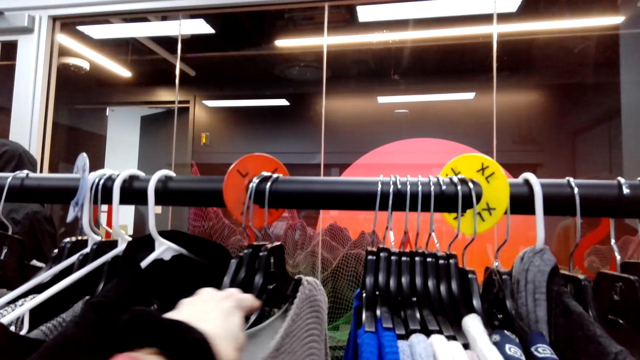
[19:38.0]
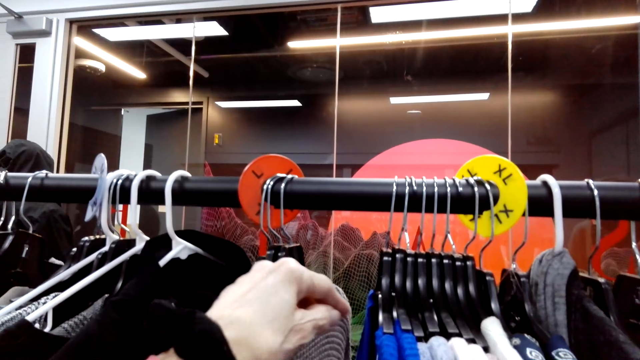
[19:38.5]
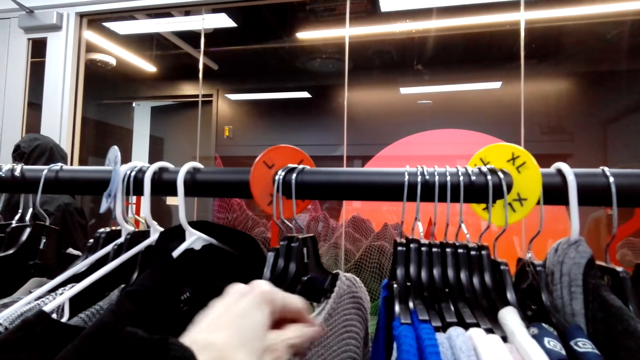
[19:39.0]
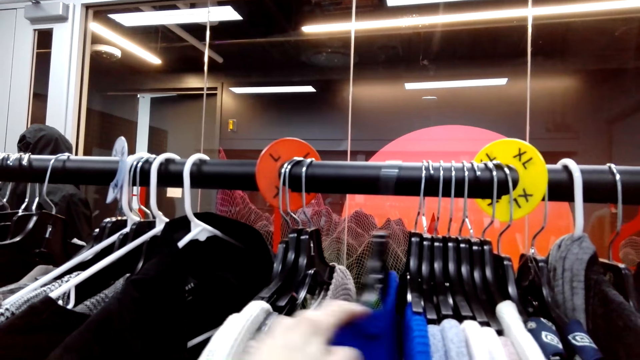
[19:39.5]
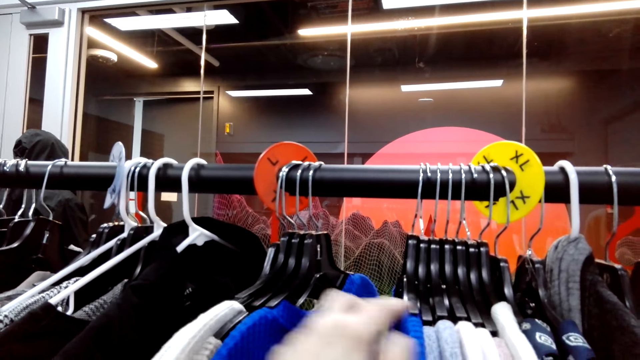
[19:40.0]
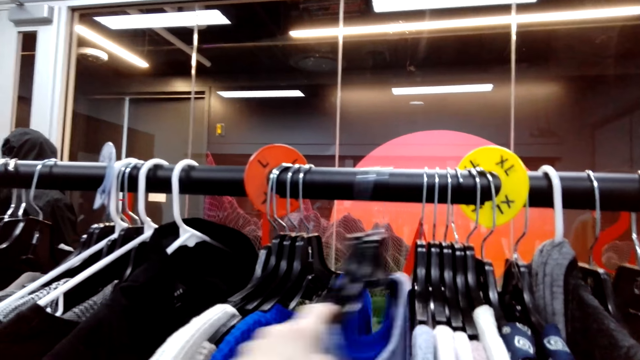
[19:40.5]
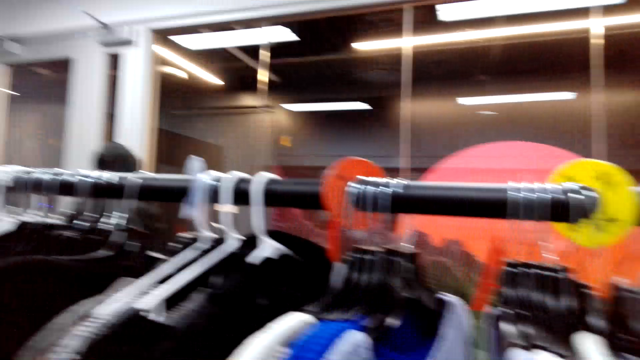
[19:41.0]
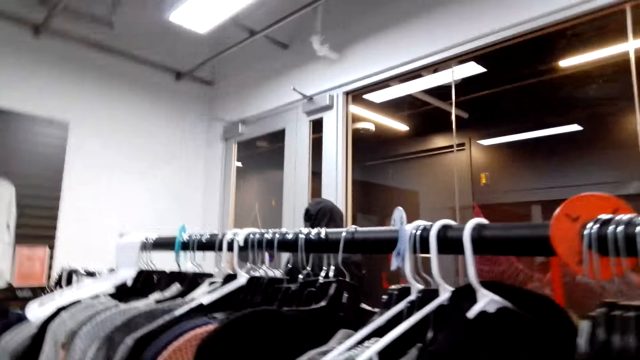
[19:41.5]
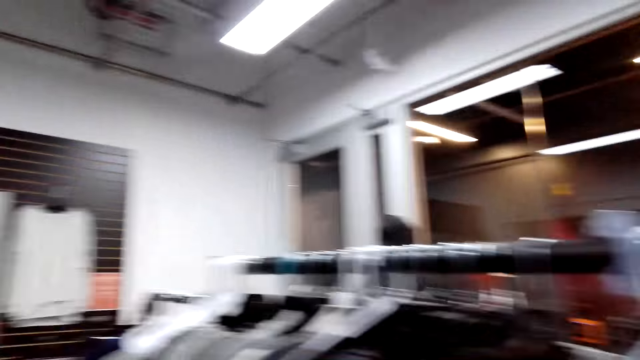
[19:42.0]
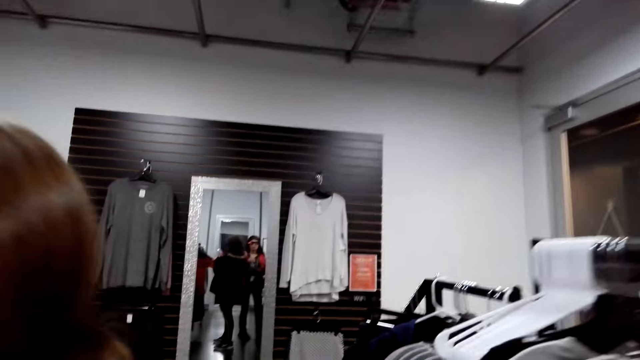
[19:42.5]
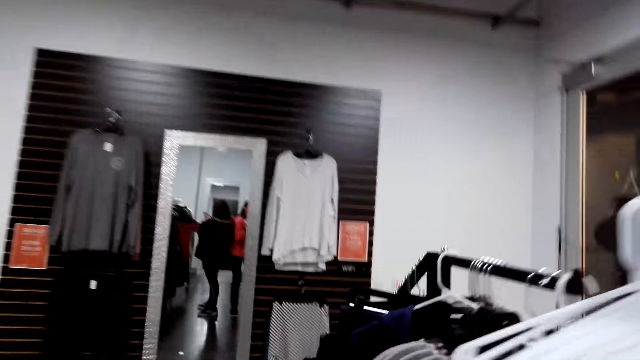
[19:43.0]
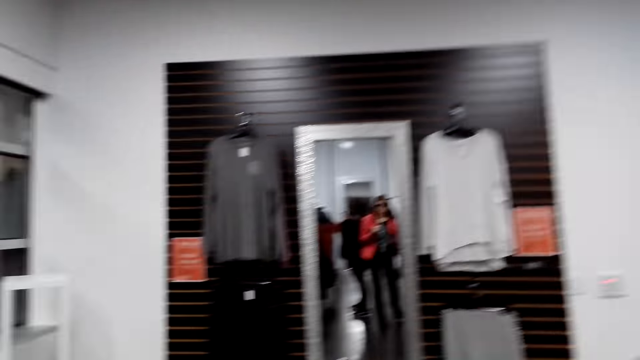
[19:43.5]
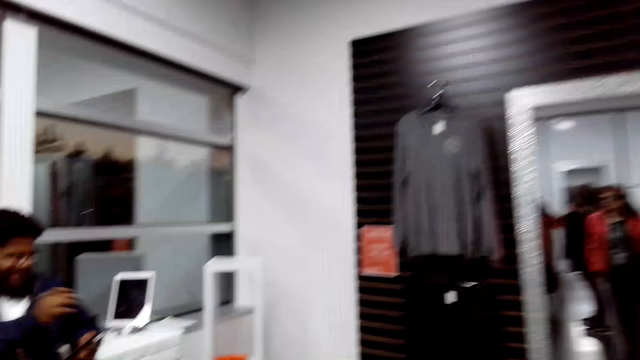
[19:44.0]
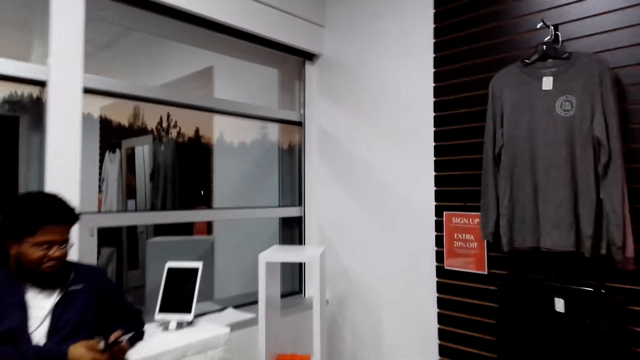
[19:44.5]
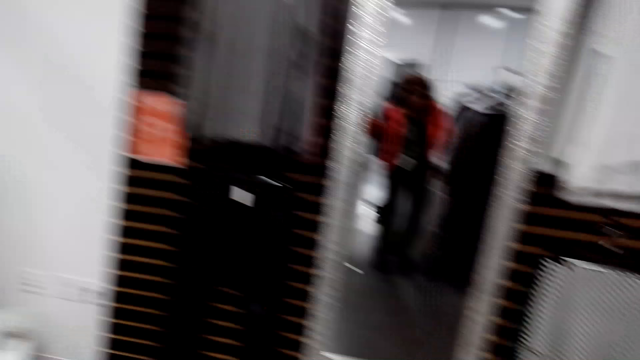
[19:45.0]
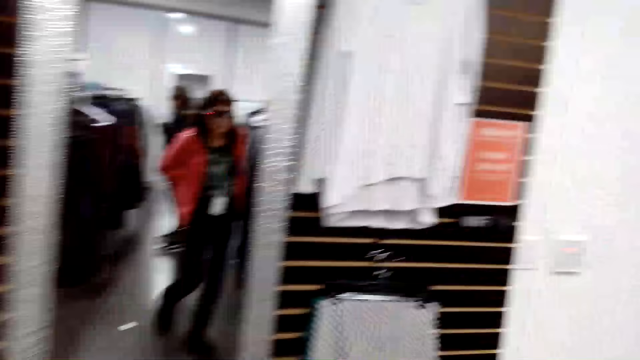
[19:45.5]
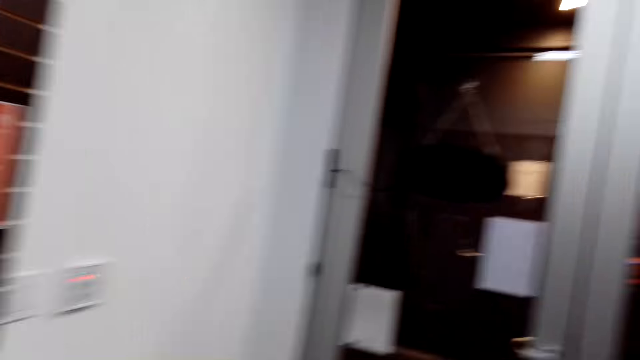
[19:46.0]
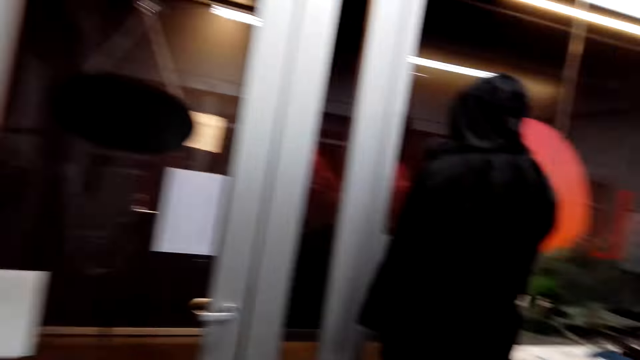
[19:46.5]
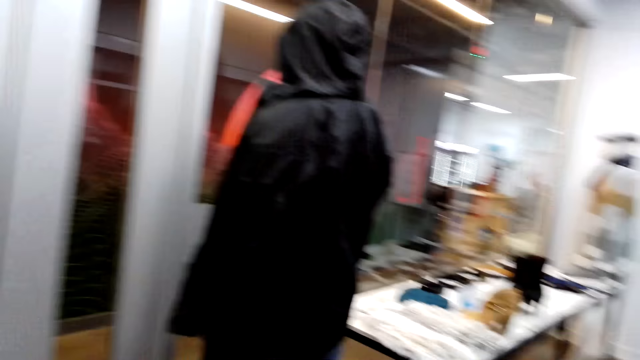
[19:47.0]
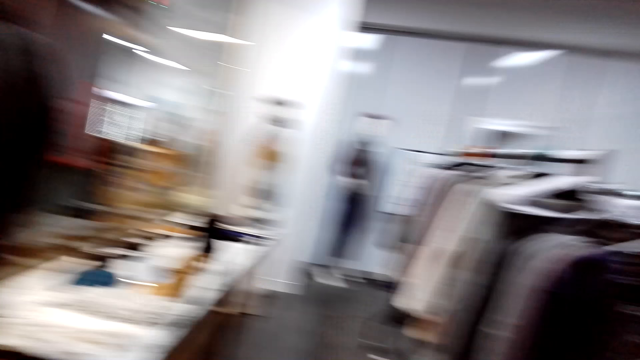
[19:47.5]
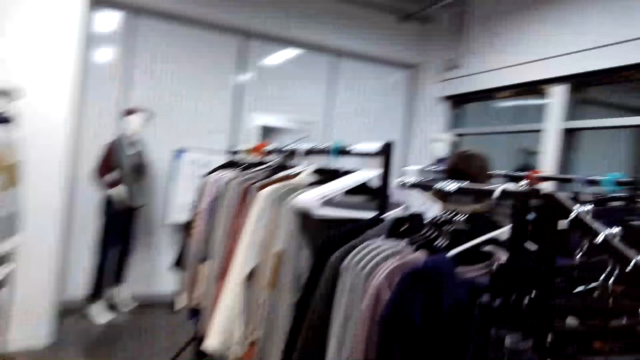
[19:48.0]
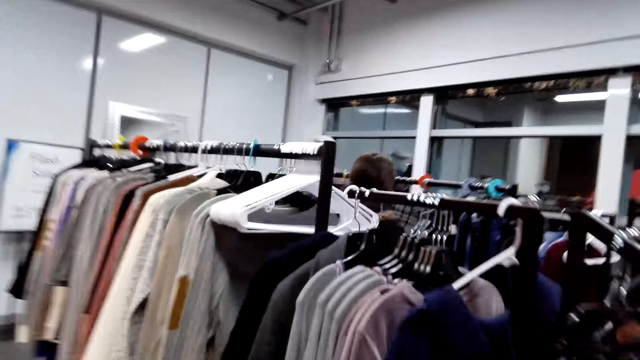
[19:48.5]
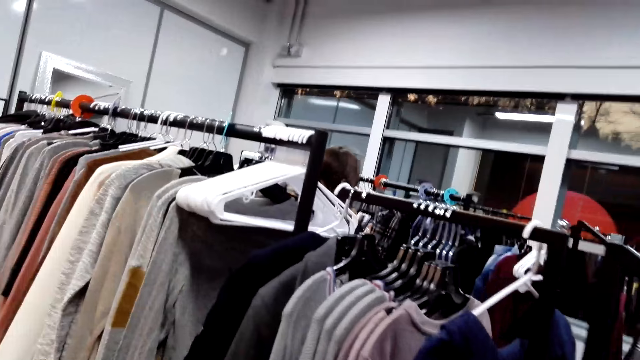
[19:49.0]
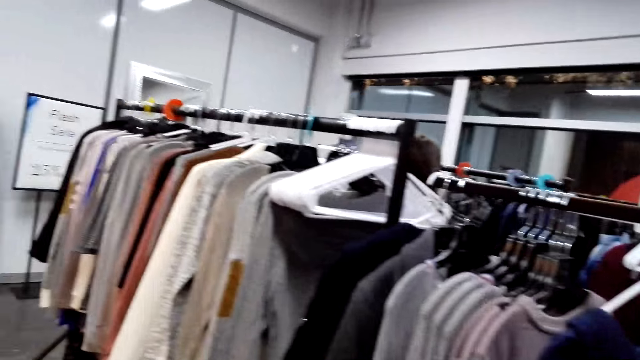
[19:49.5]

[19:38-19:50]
A person talks in the store. The camera wearer talks in the store and walks in the store. A person looks at the clothes on the rack. A man uses the phone and talks in the store.

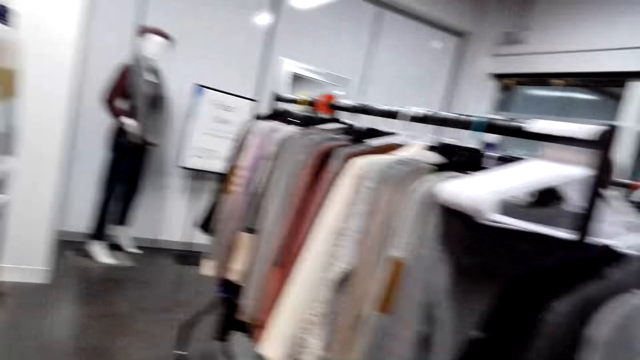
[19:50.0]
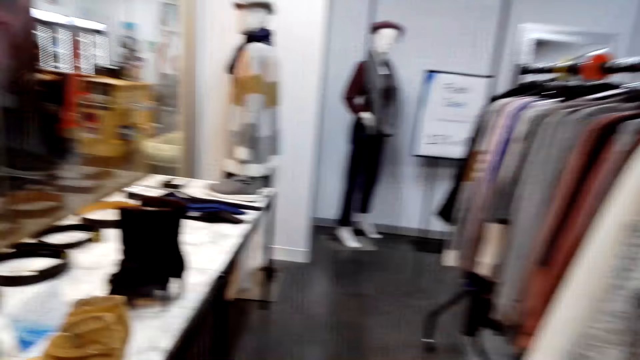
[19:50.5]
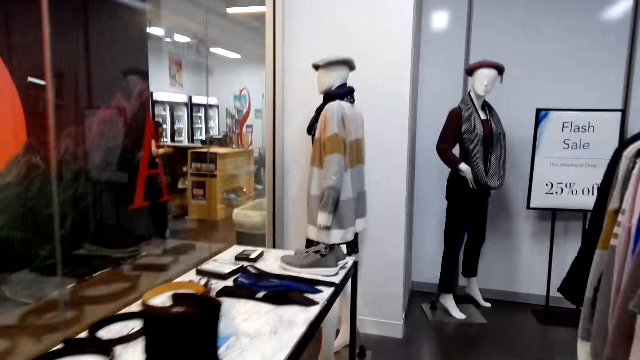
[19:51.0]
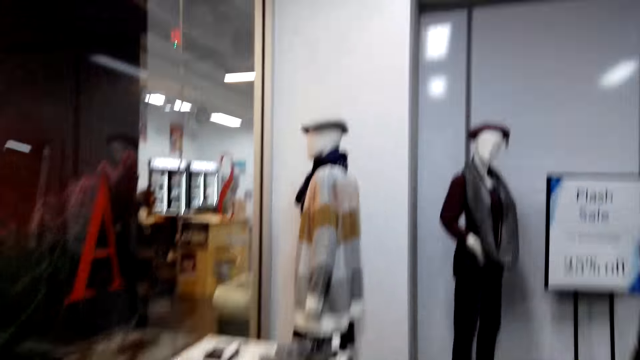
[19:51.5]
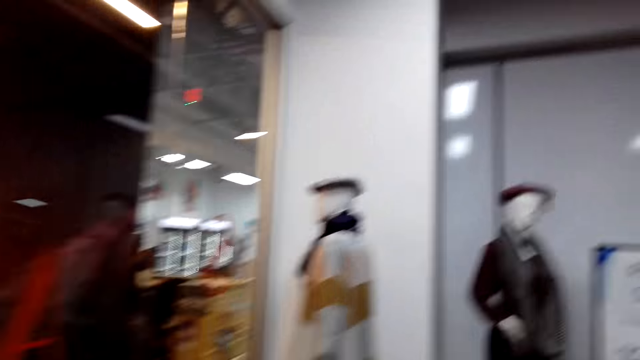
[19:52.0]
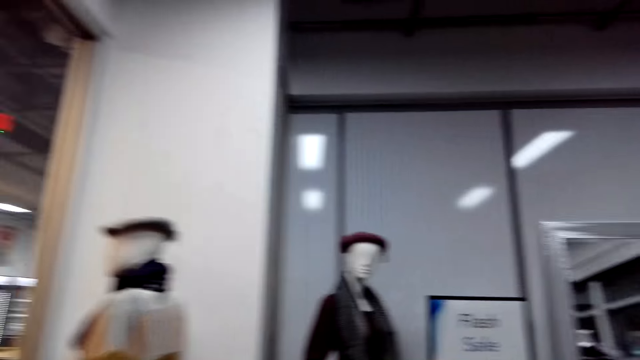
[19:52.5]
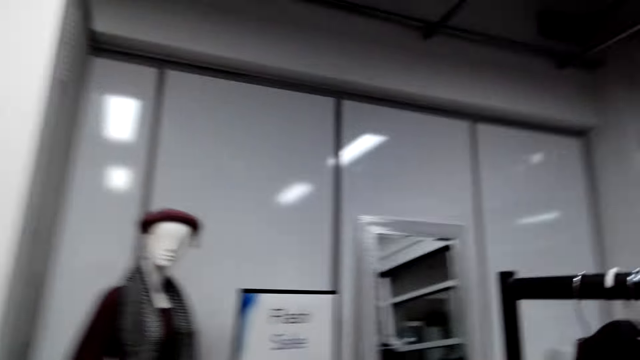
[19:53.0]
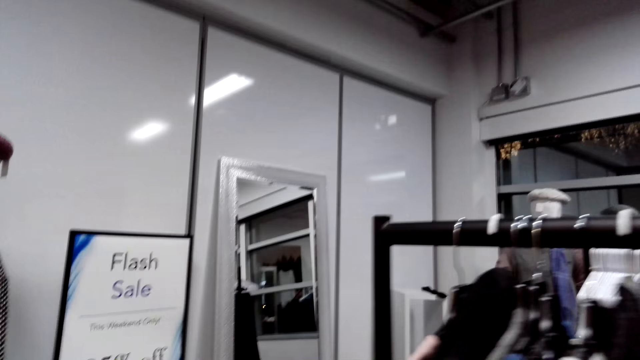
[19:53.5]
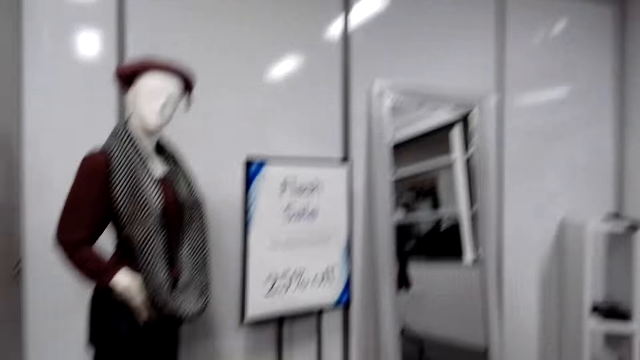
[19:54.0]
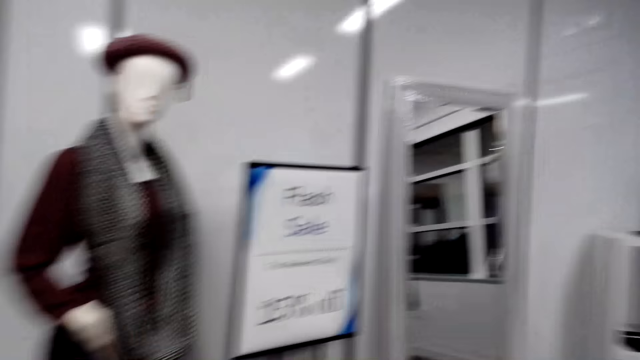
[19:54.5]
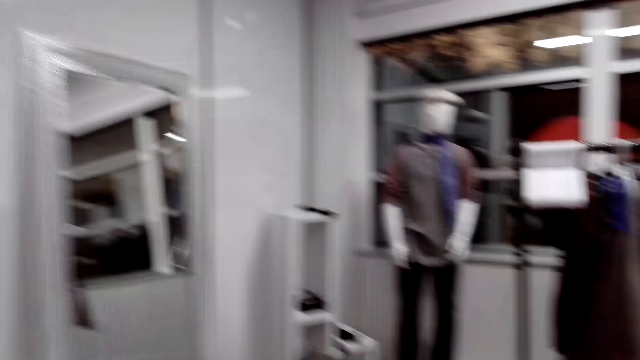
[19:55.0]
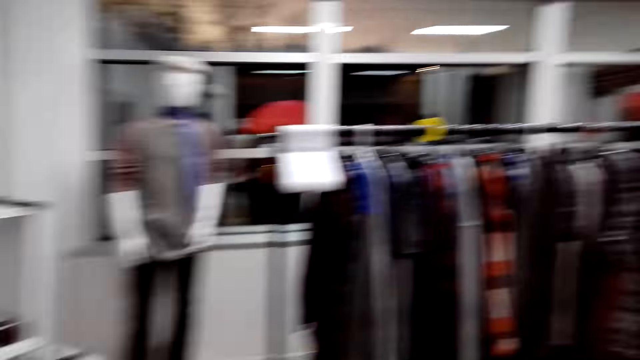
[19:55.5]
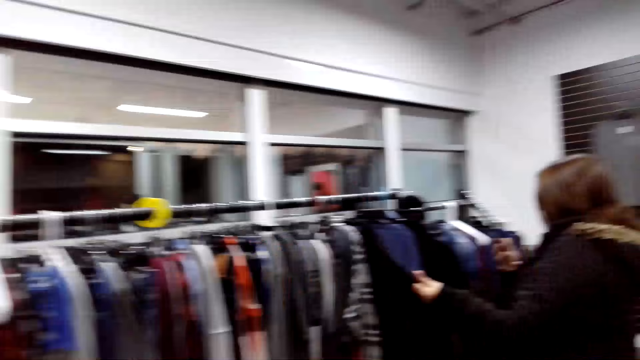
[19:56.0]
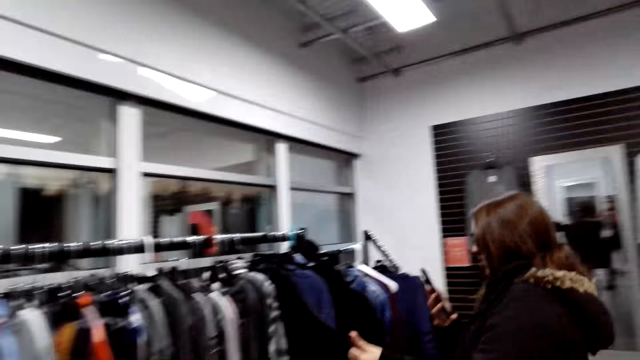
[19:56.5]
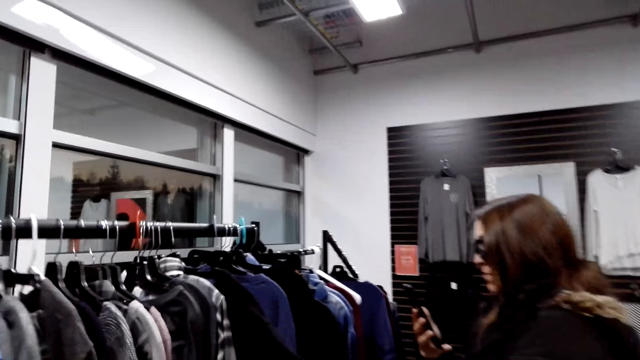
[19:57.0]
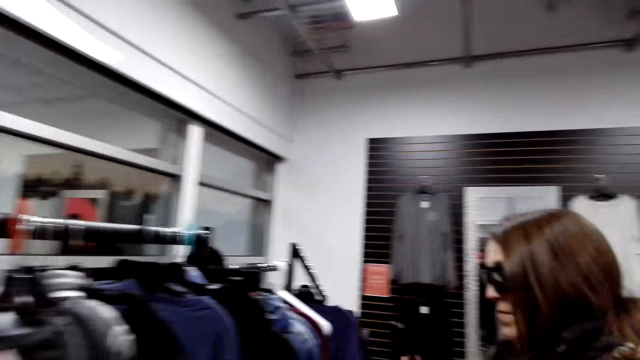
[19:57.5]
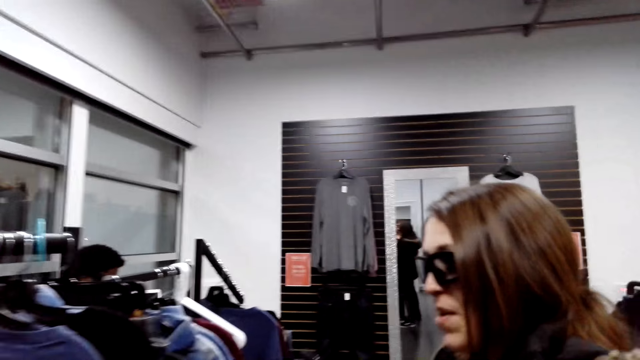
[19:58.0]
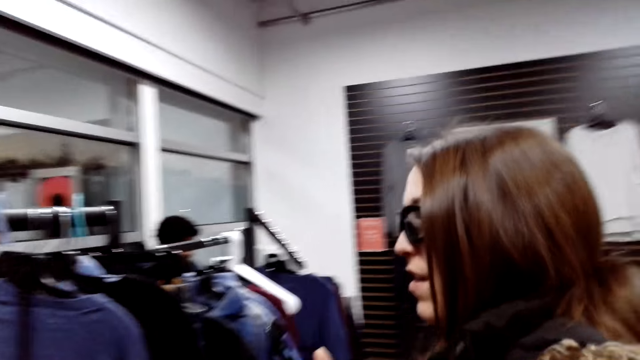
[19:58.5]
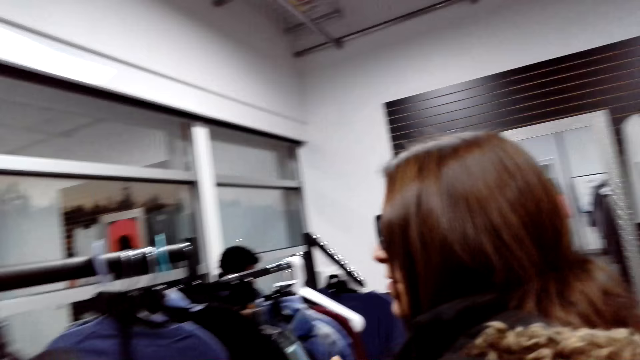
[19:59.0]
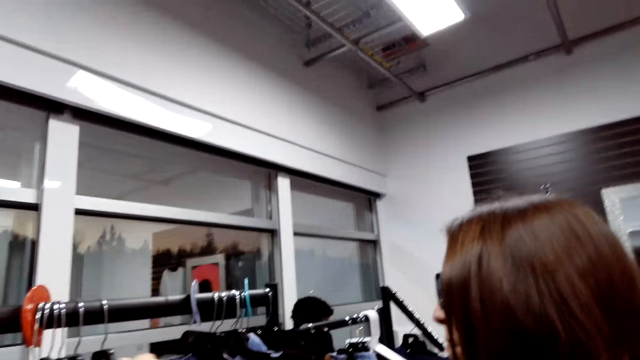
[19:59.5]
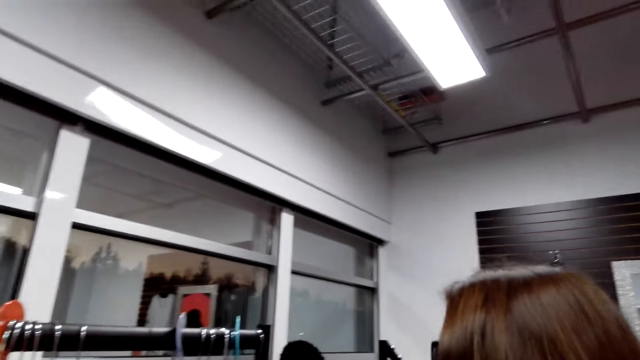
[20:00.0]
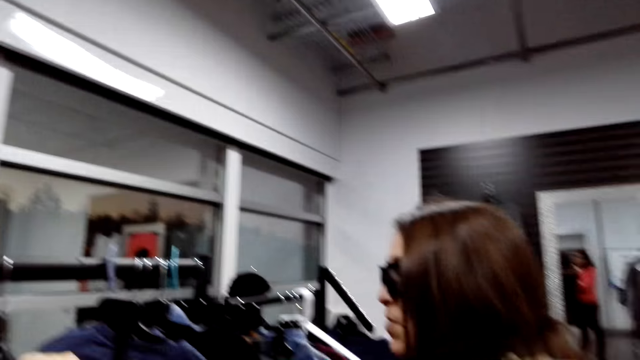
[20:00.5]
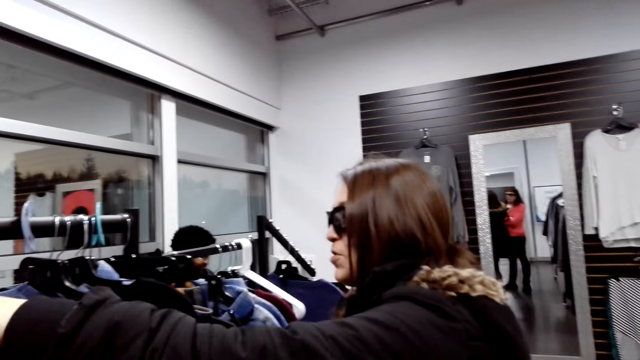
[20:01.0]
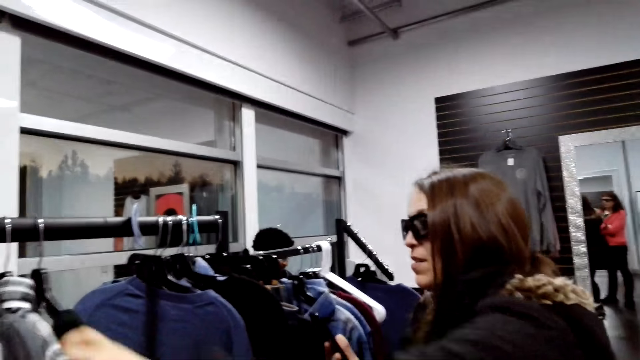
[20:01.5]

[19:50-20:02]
A person talks in the store. The person looks at the cloth on the rack. The camera wearer stands next to a woman. They talk to the woman.
